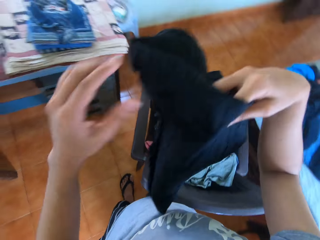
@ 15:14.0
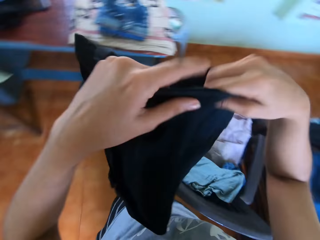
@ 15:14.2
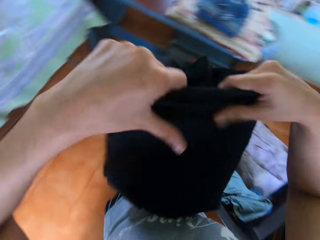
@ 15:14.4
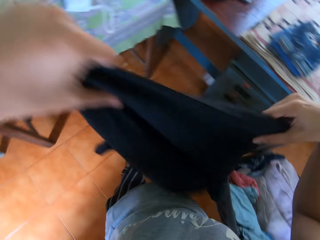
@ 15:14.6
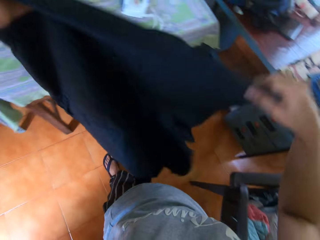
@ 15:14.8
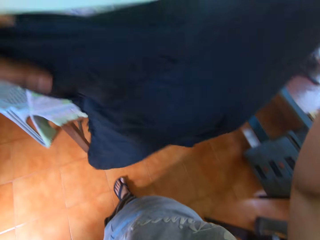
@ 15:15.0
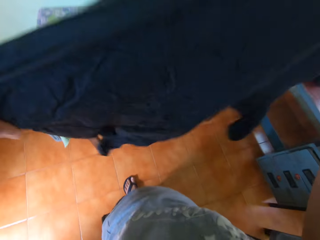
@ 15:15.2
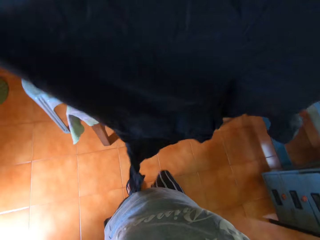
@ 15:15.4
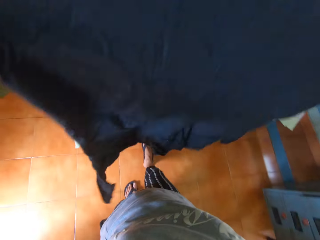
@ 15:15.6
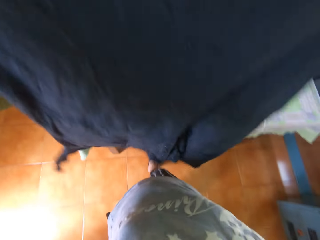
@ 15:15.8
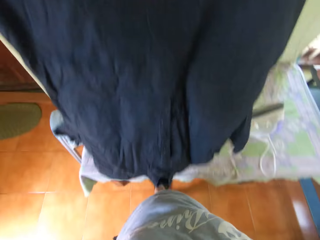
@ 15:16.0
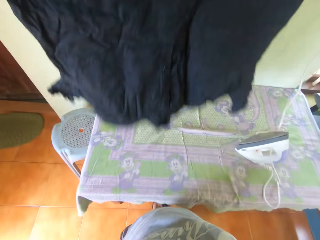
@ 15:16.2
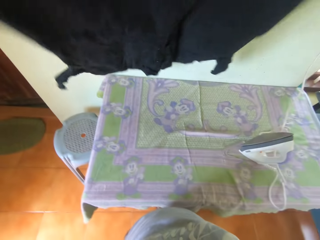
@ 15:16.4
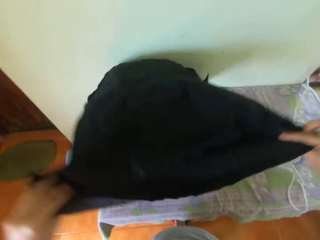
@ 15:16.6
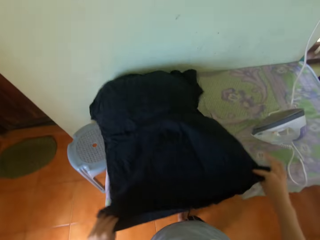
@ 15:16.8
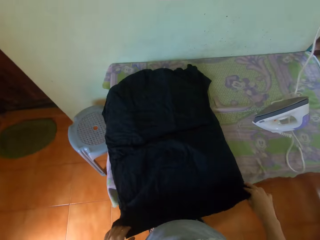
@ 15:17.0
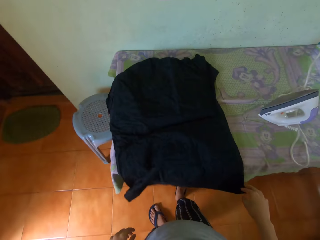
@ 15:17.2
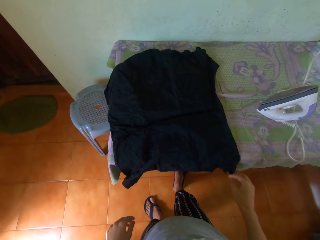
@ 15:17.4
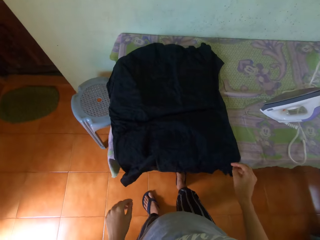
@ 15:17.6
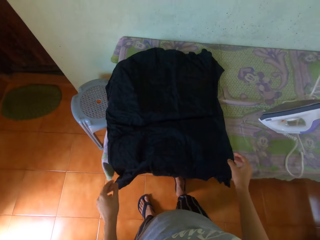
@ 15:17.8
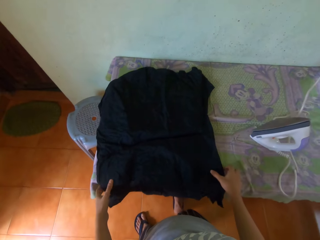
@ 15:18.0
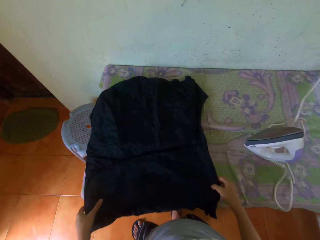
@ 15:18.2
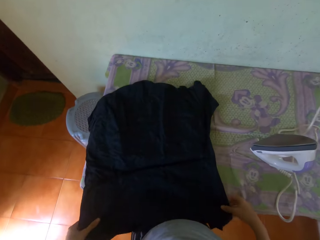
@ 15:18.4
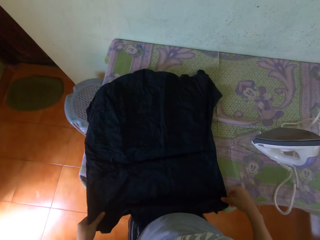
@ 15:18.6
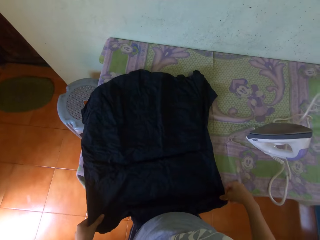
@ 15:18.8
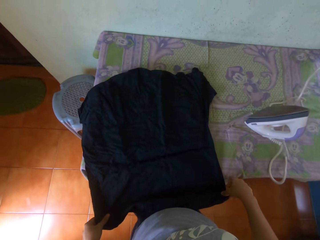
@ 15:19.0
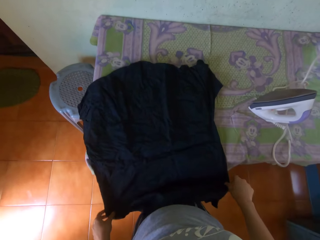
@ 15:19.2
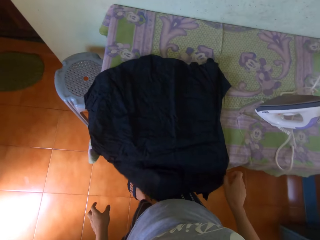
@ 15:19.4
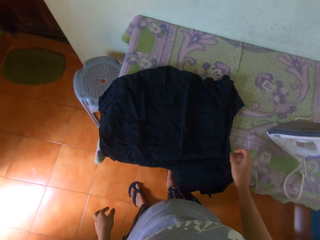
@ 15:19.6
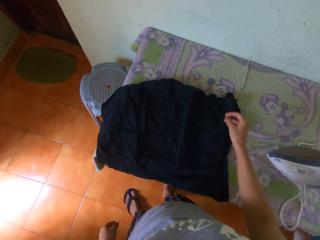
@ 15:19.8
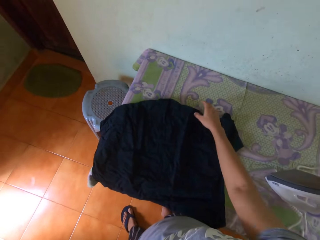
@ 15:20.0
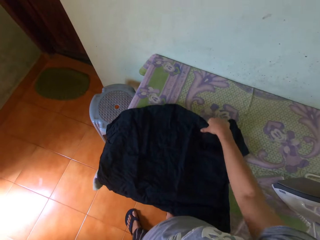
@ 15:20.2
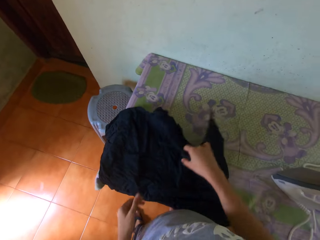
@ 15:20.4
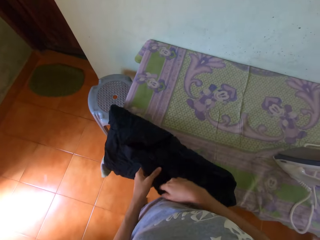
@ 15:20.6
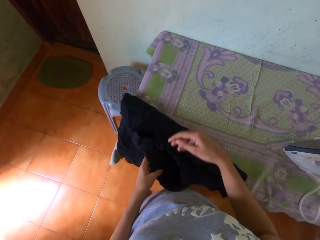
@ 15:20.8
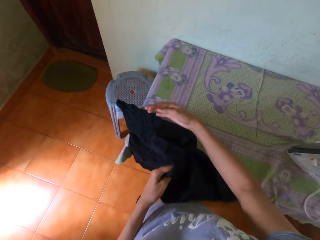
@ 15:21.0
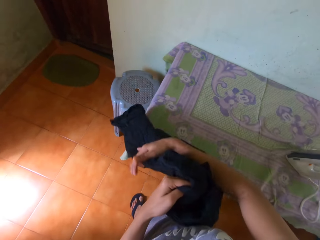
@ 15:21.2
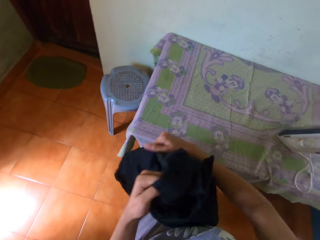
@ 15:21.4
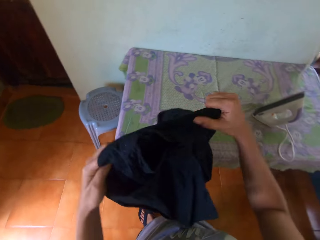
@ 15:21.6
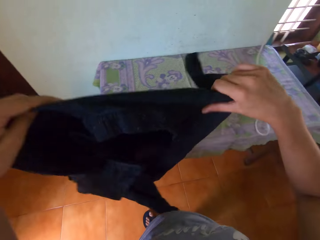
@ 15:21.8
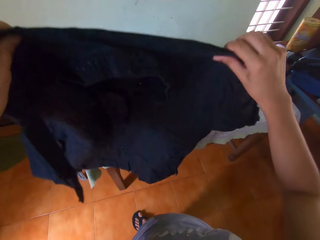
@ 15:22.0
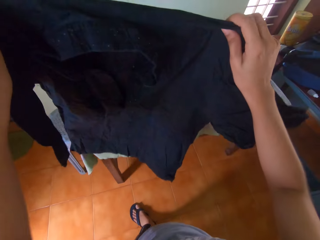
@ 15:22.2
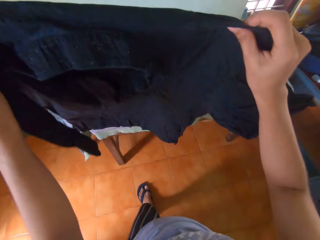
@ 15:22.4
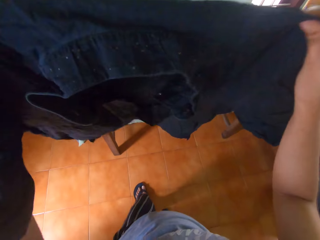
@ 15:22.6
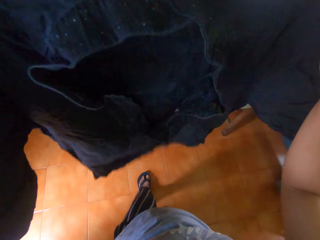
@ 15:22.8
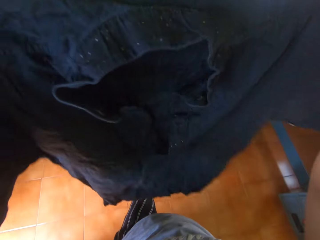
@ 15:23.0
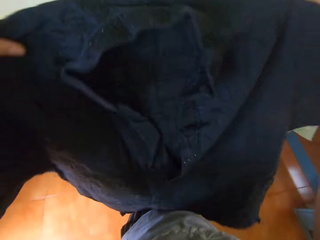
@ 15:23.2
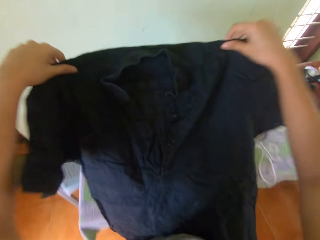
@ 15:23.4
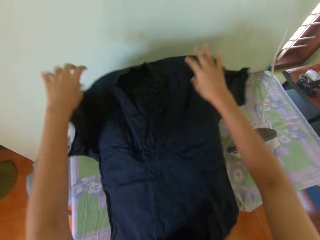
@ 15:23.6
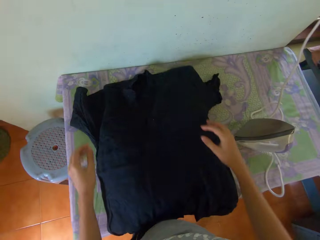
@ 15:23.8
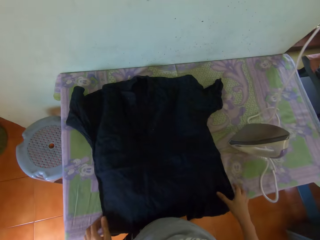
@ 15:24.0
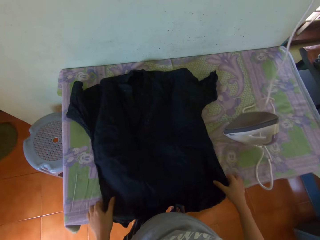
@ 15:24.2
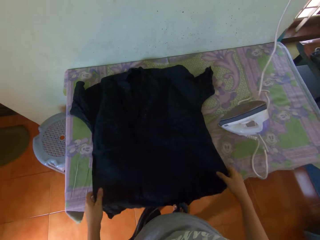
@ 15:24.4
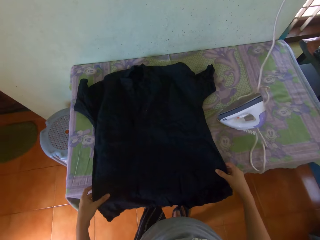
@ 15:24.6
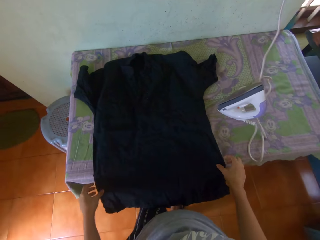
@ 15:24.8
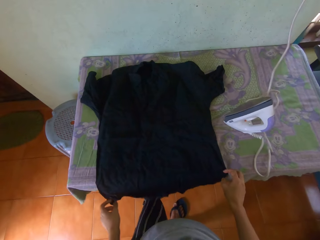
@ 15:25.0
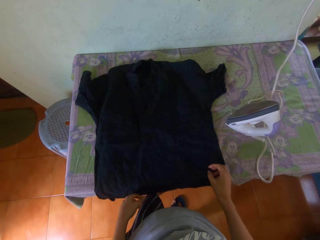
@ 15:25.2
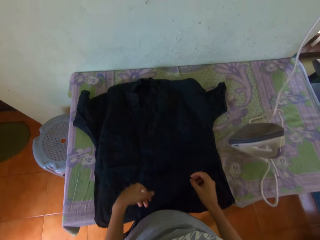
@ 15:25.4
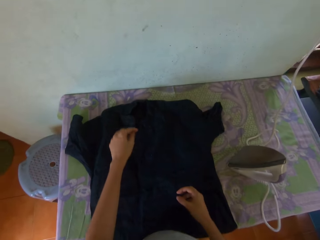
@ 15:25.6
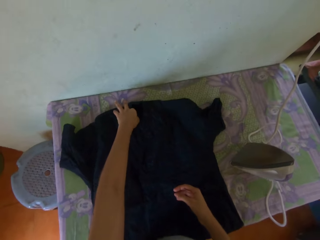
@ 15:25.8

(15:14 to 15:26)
The camera wearer holds the shirt with both hands. She walks towards the table in the room with the shirt in her hands. She places the shirt in her hands on the table in the room. She adjusts the shirt on the table with both hands. She picks up the shirt from the table with her right hand. She holds the shirt with both hands. She turns the shirt with both hands. She checks the shirt in her hands. She places the shirt in her hands on the table in the room. She adjusts the shirt on the table with both hands.

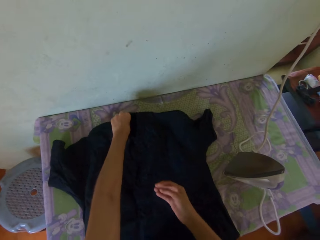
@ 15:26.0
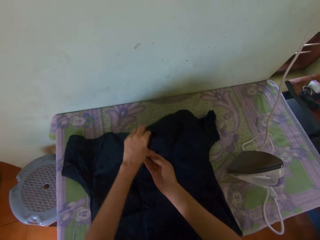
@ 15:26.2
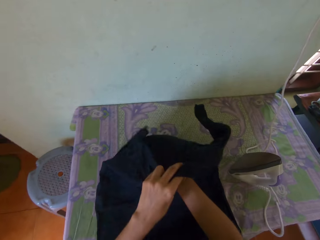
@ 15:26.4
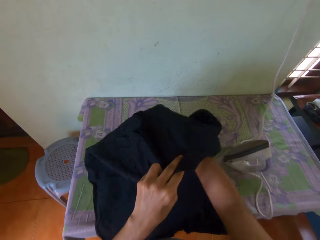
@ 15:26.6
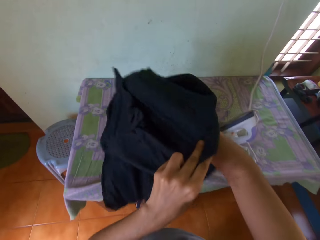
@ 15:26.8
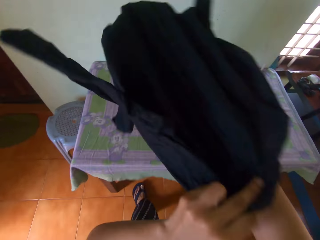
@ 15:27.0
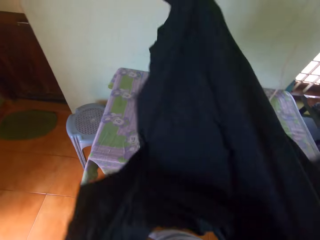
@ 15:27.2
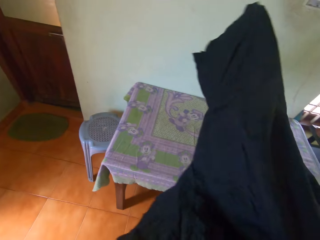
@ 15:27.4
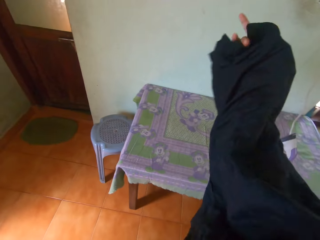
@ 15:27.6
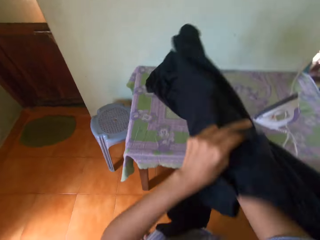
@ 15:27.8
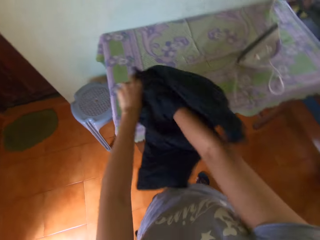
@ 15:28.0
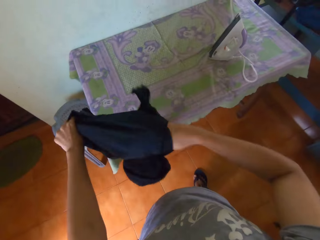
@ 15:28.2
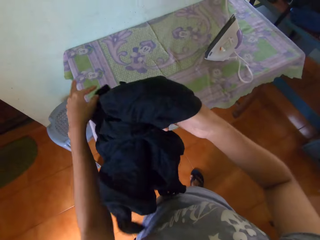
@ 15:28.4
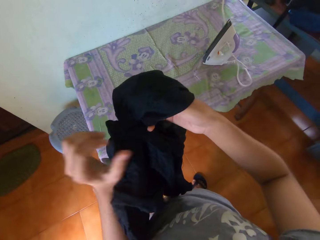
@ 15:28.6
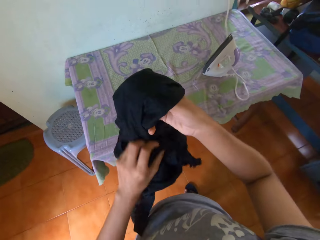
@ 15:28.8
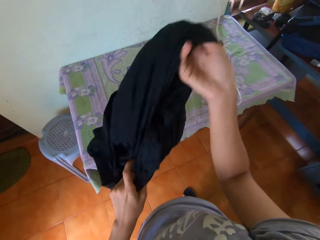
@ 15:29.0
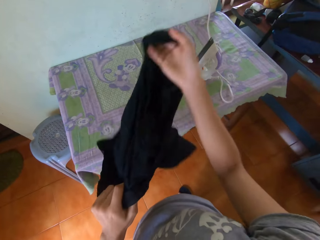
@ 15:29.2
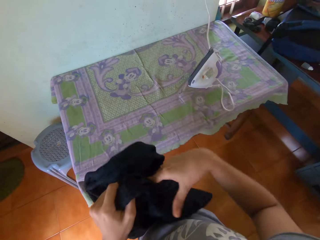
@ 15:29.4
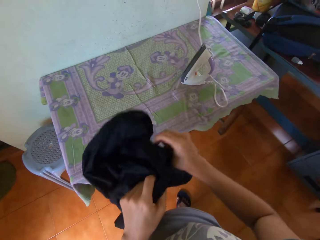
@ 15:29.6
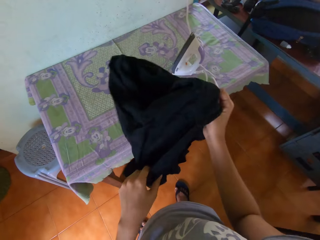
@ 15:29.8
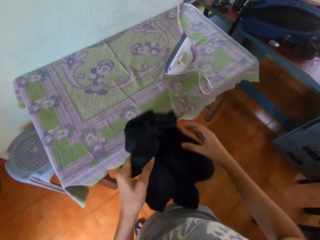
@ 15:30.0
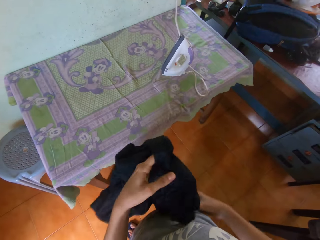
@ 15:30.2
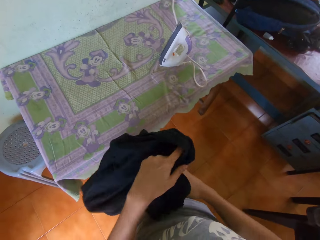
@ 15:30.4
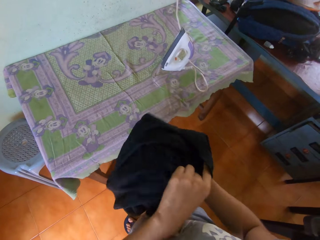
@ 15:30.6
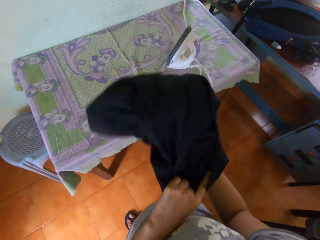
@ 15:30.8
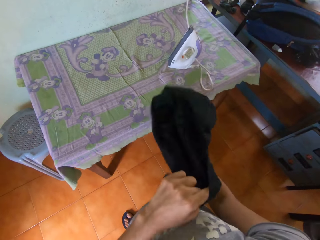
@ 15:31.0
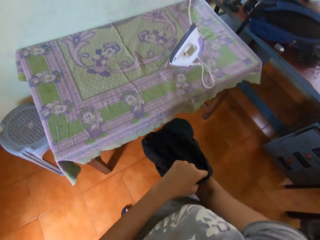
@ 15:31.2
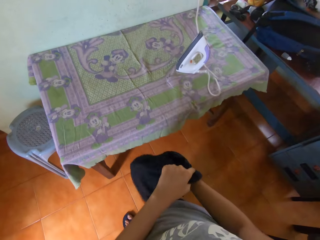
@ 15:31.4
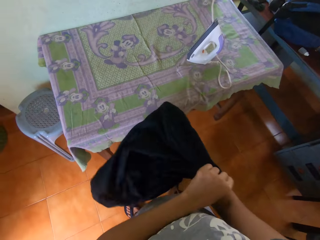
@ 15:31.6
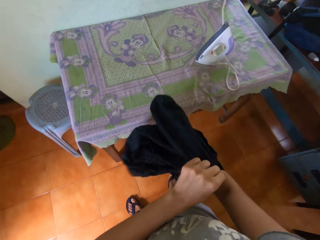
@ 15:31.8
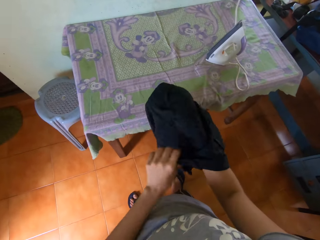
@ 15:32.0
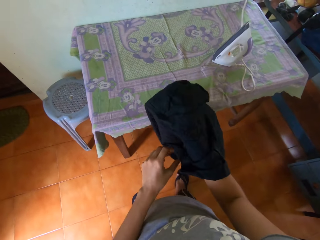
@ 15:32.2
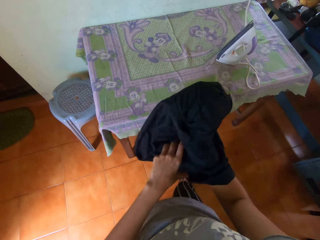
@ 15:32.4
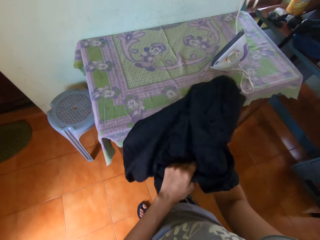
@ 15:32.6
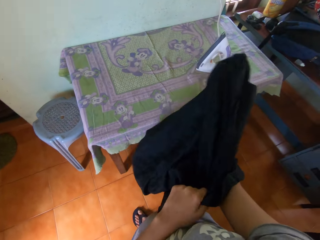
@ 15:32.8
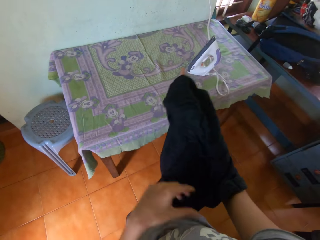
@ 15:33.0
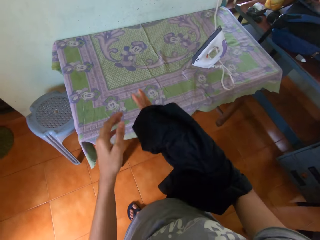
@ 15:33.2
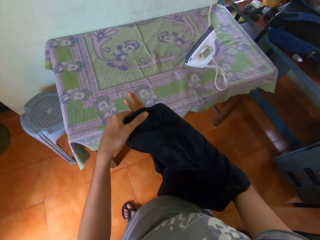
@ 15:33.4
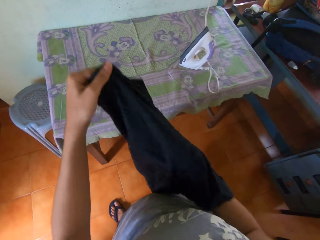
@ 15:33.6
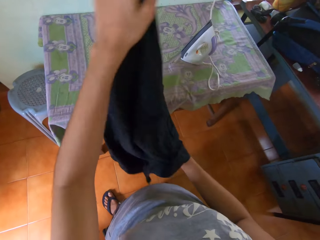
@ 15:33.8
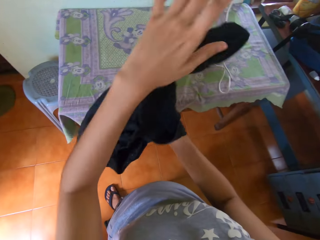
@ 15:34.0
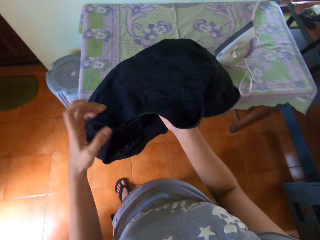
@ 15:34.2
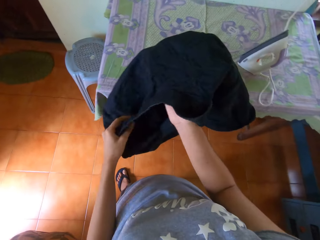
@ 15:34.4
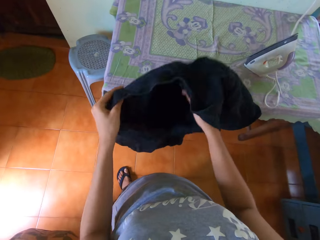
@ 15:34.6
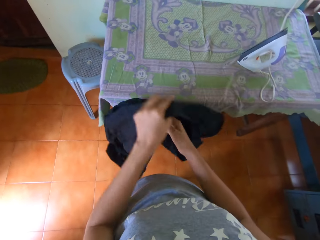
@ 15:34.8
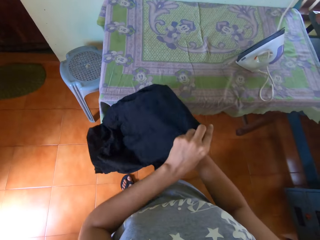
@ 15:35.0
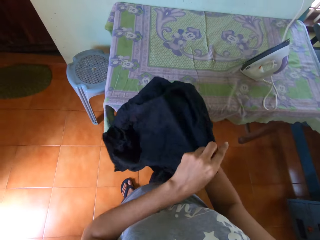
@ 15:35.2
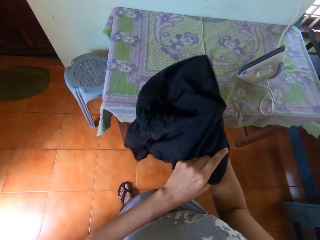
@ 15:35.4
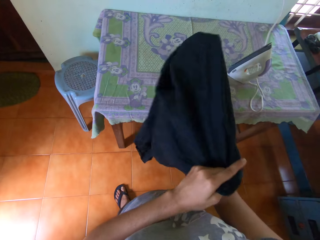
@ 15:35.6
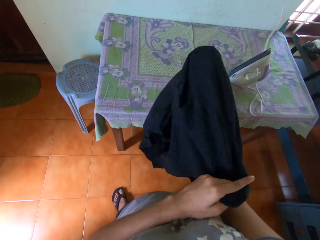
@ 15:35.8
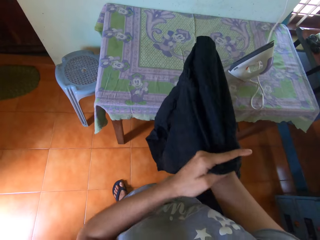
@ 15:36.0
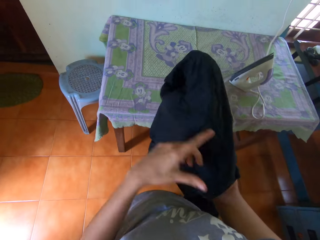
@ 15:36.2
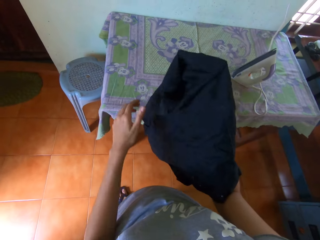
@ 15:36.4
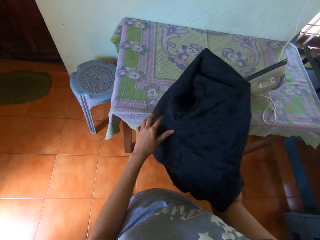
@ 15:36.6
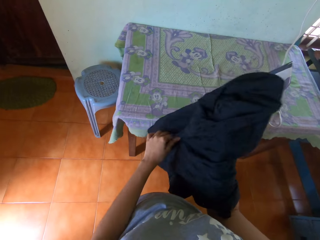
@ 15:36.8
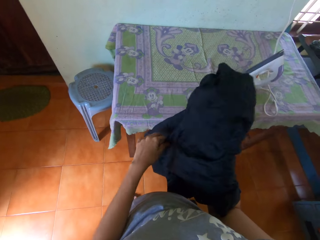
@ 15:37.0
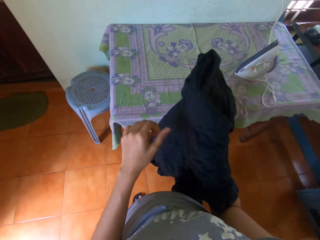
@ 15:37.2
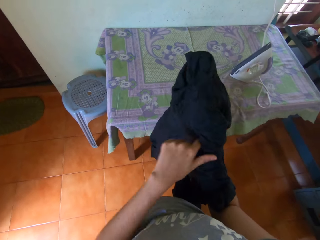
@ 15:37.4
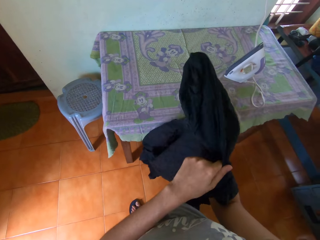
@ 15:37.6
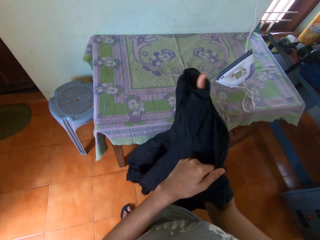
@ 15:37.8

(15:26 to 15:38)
The camera wearer picks up the shirt from the table with her left hand. She turns the shirt in her left hand with her right hand.
